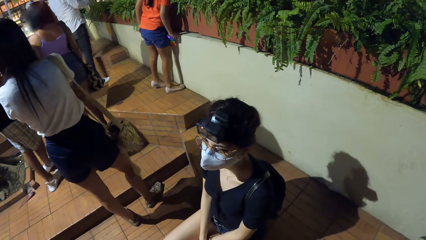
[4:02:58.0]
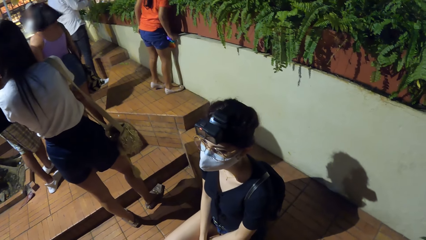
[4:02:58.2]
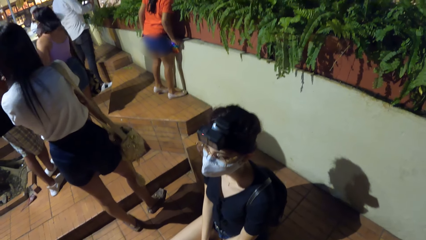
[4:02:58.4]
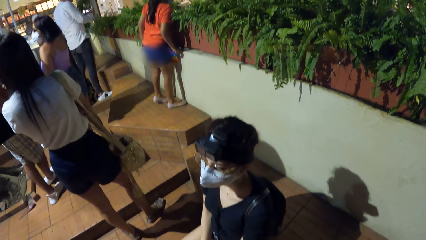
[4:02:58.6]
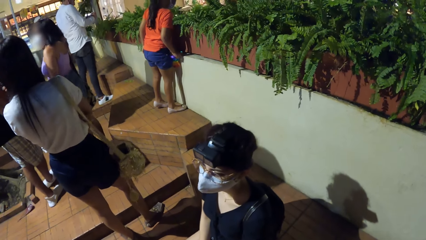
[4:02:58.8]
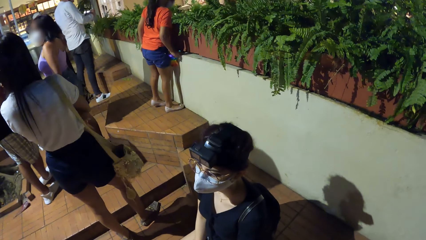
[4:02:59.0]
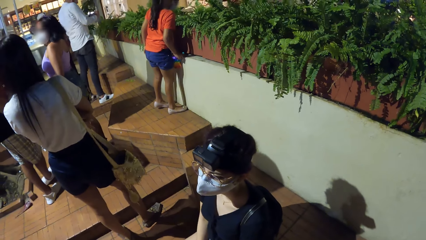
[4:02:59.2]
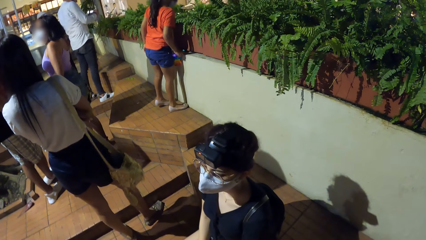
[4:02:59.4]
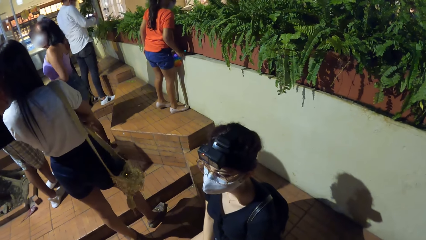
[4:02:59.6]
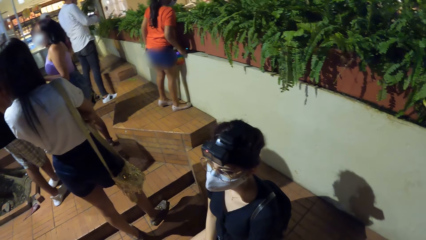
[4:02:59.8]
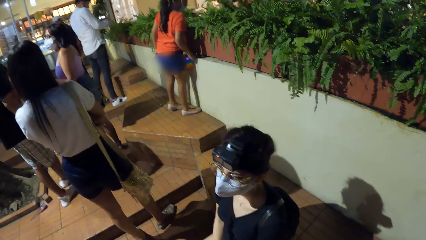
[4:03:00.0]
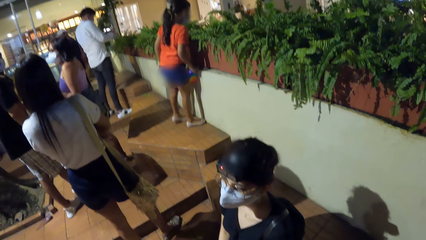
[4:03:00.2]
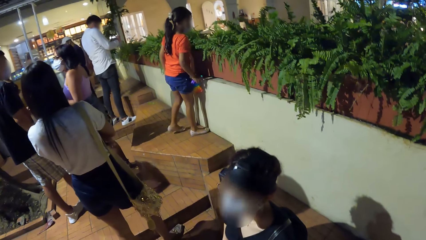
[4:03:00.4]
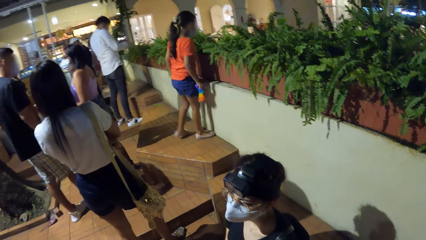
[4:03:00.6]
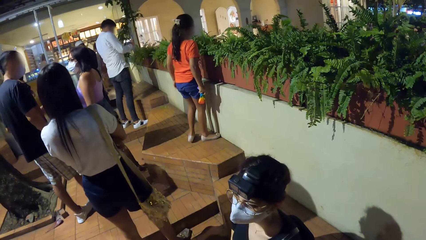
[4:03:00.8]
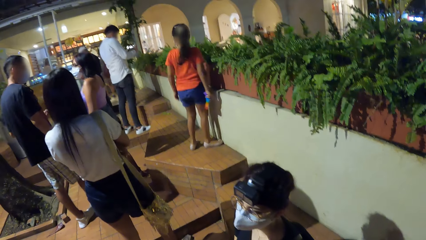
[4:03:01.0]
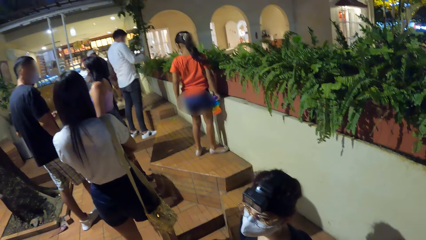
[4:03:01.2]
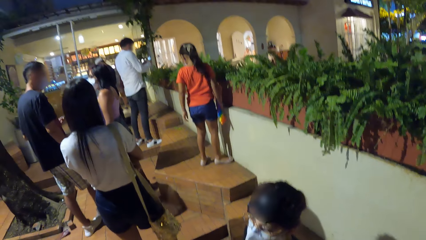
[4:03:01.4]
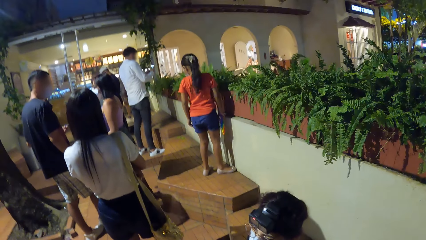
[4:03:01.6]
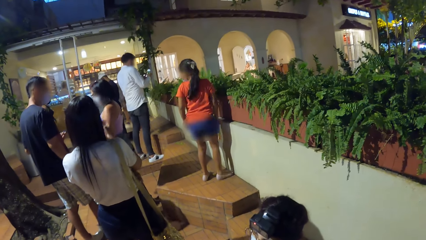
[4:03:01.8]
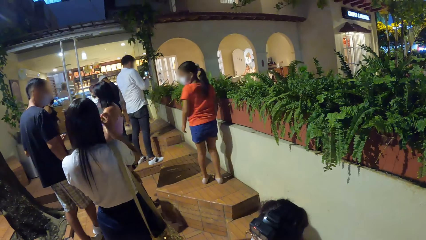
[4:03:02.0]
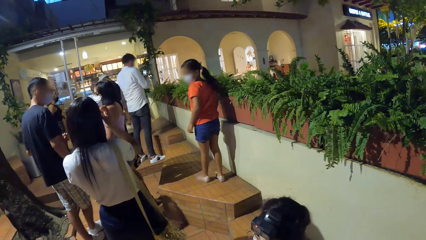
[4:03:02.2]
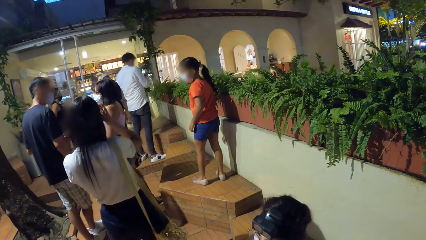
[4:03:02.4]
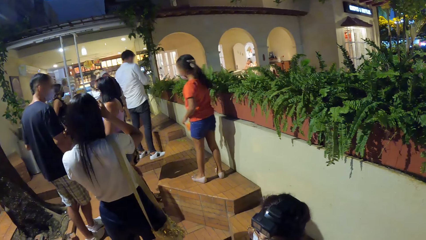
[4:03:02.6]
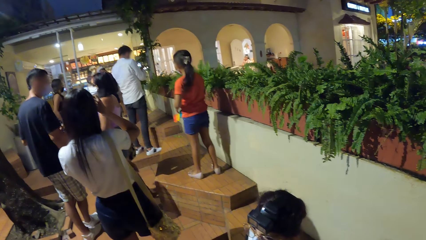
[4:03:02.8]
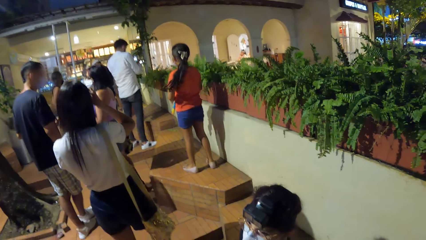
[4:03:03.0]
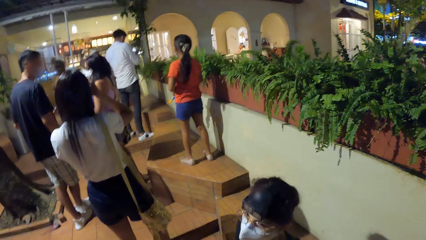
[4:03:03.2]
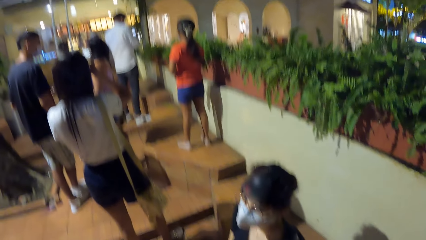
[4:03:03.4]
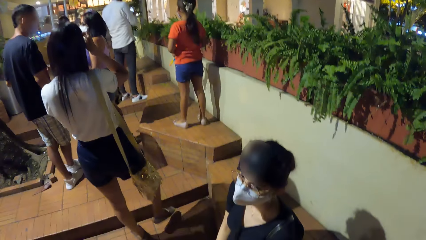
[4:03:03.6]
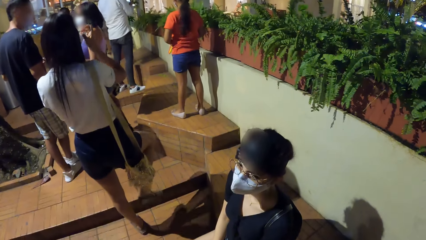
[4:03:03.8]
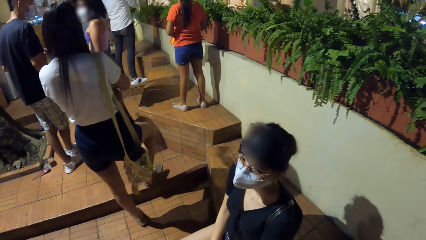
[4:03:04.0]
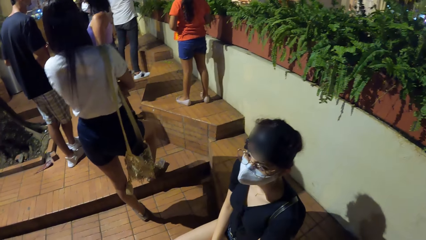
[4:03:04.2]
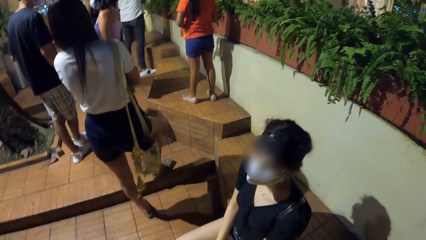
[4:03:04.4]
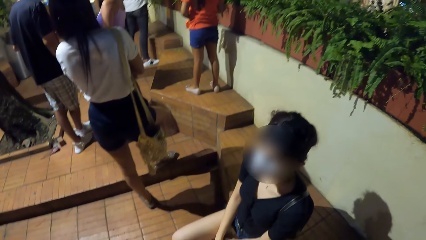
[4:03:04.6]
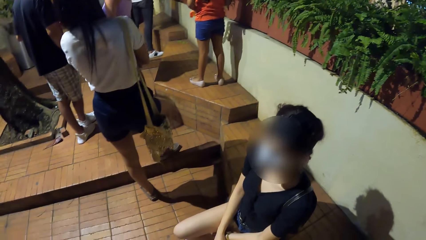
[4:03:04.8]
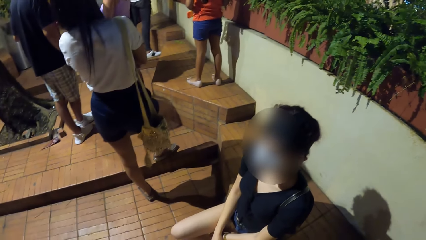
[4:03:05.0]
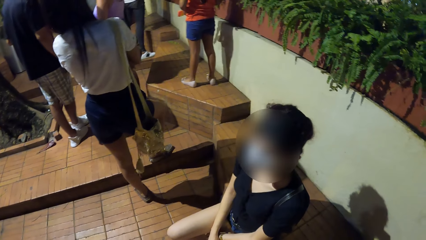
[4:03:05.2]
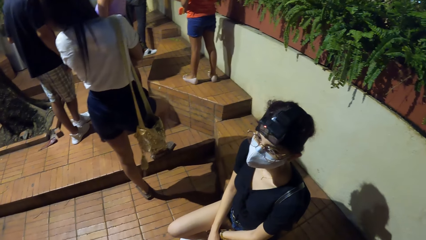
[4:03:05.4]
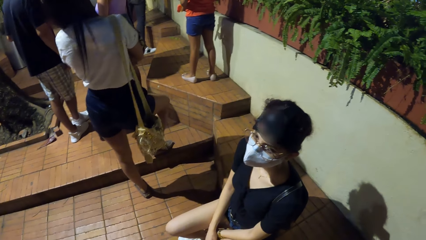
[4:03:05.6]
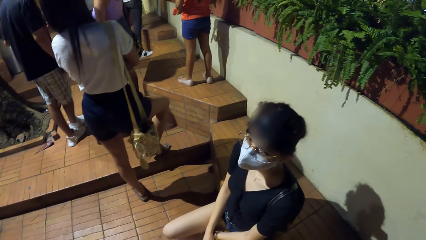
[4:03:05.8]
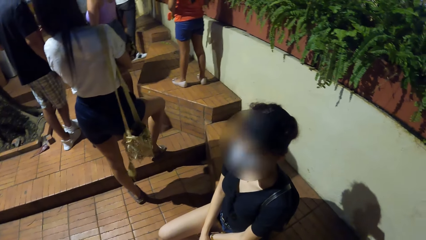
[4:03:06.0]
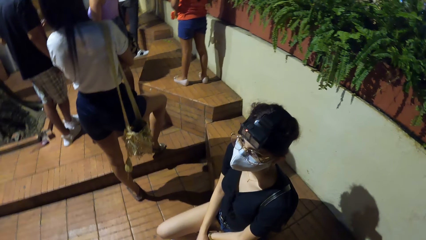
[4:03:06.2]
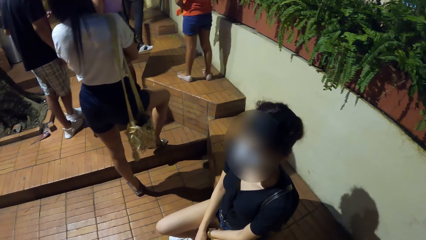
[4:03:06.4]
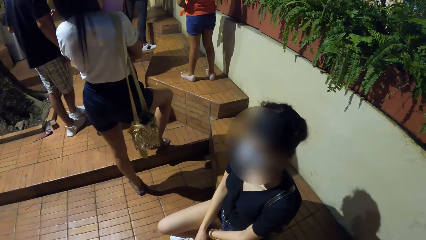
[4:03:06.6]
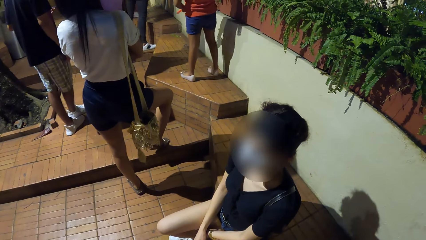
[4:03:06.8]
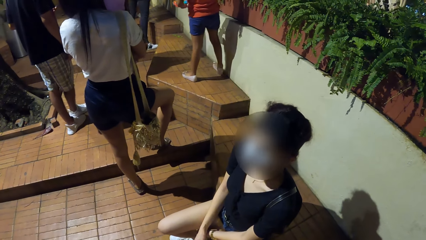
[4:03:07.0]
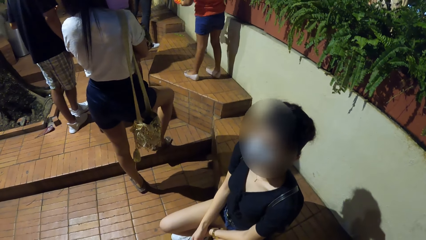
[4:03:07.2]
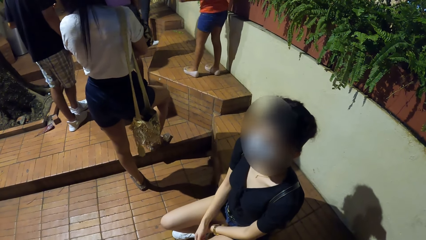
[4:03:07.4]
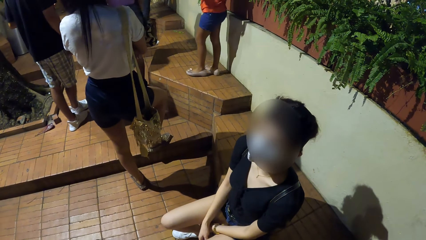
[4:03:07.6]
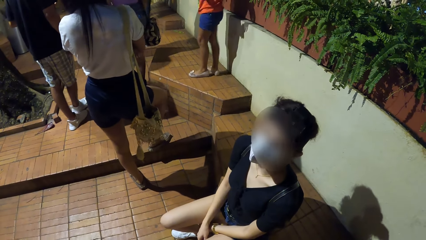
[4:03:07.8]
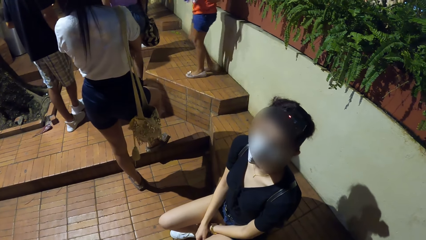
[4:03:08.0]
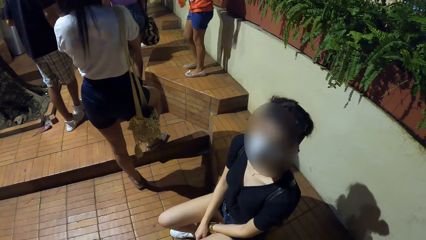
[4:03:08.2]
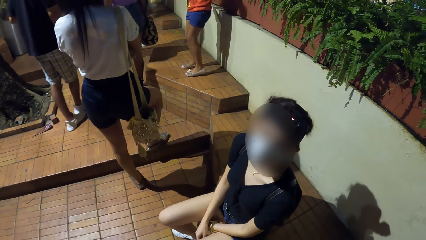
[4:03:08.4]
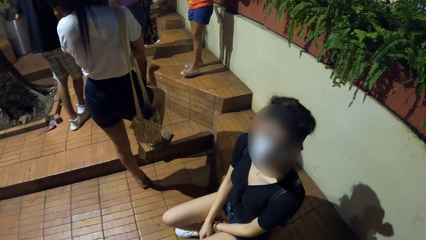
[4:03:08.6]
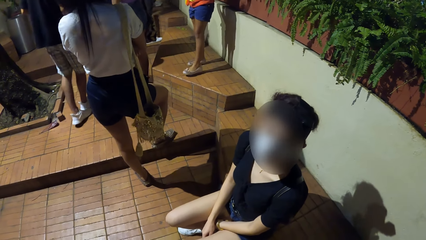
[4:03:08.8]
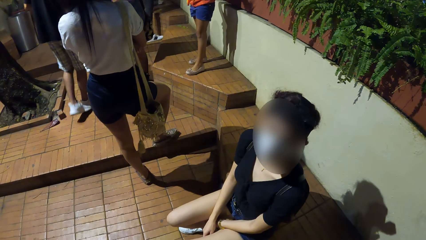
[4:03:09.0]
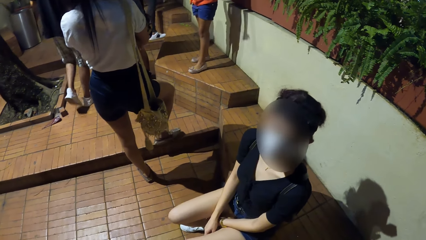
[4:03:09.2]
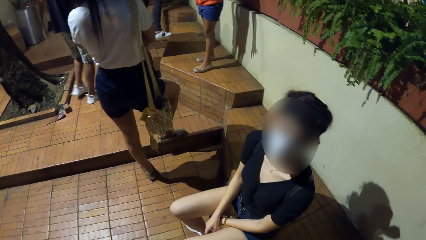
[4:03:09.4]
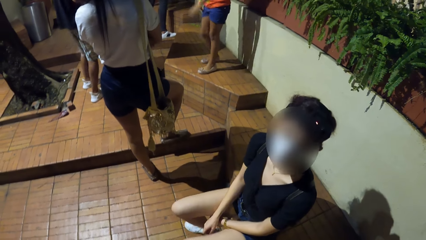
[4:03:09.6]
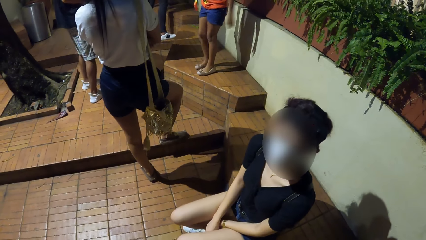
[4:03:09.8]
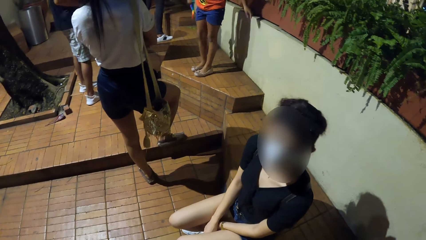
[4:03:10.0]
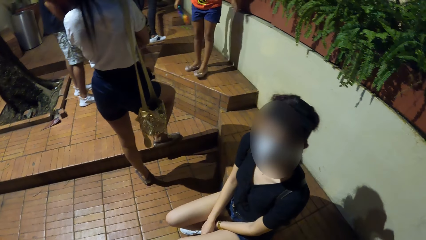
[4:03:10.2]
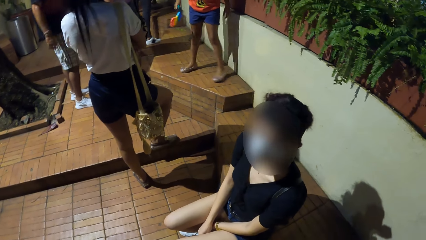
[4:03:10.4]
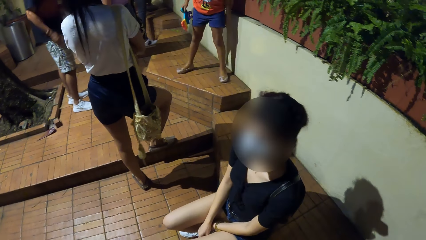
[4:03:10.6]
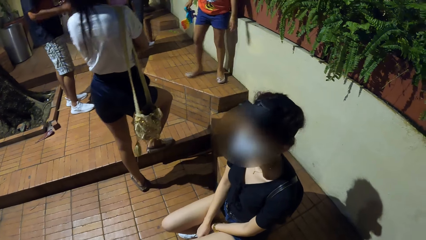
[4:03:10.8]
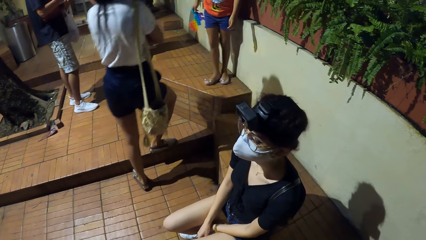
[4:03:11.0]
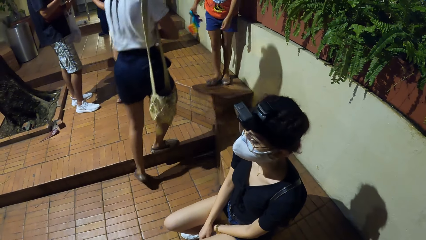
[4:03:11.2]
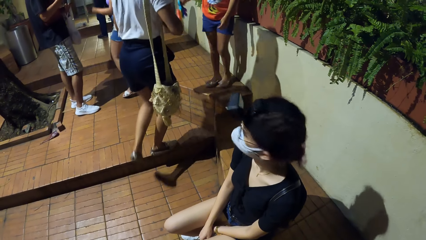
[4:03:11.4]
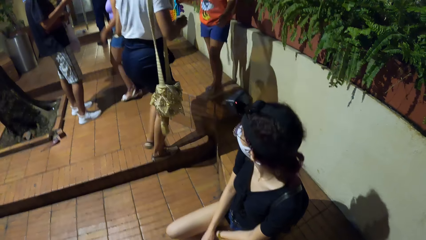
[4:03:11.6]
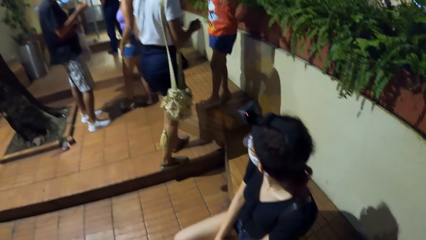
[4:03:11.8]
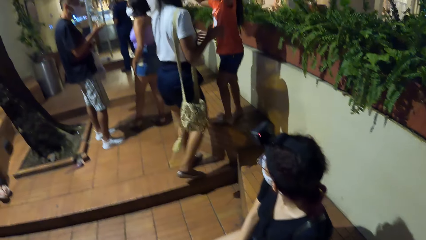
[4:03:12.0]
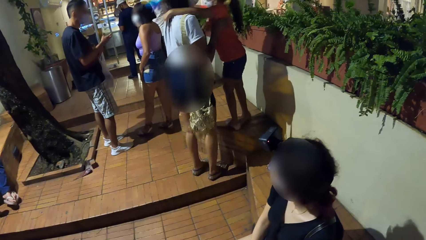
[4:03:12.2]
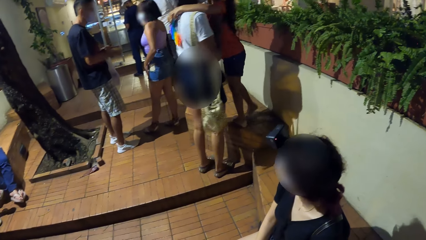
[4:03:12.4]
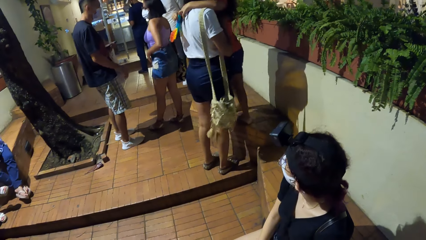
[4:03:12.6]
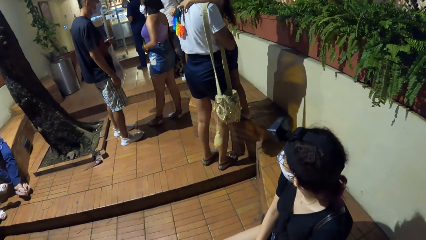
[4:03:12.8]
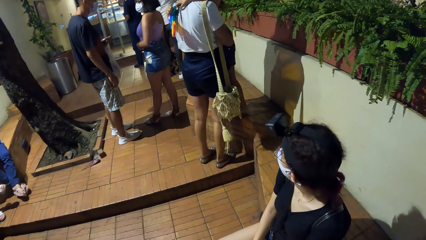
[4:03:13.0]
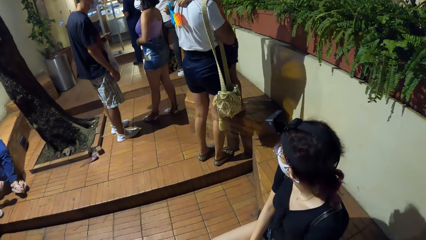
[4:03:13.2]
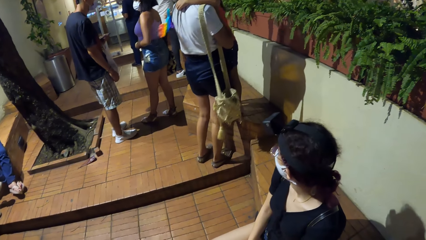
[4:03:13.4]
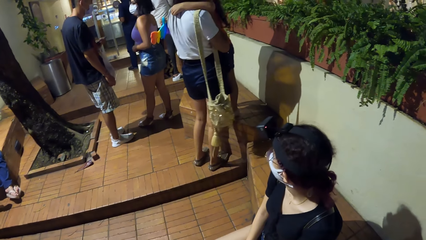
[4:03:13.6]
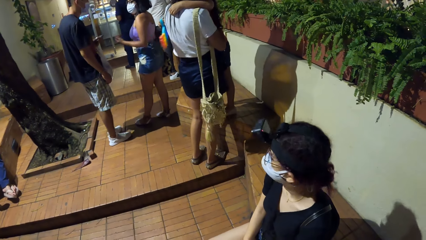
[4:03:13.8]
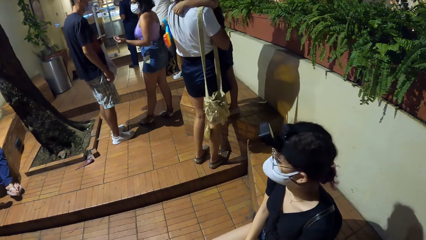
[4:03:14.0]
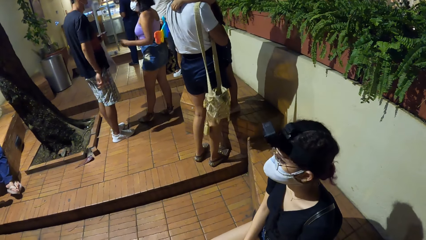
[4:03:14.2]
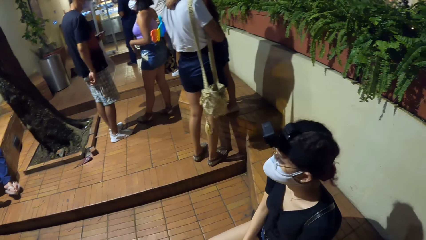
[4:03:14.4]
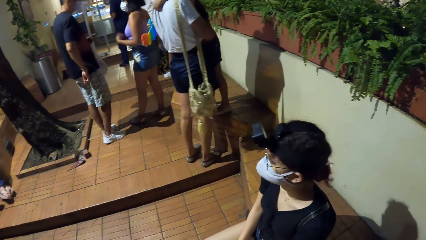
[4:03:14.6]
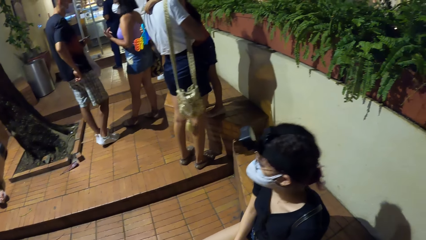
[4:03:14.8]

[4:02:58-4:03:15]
The woman interacts with the man. Another woman adjusts her hair with her right hand. A lady interacts with the camera wearer. The second woman walks towards a girl. The camera wearer looks around. The second woman interacts with the girl.
